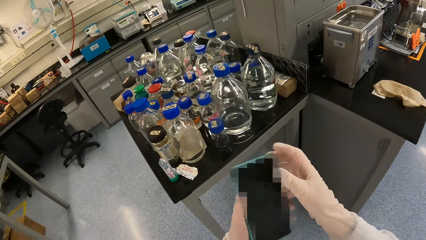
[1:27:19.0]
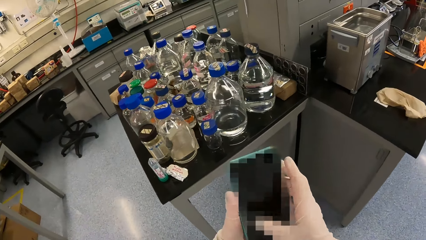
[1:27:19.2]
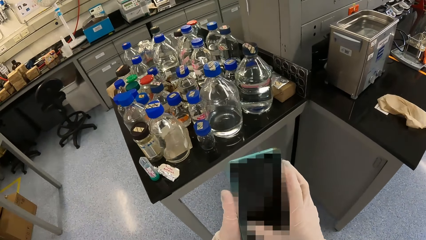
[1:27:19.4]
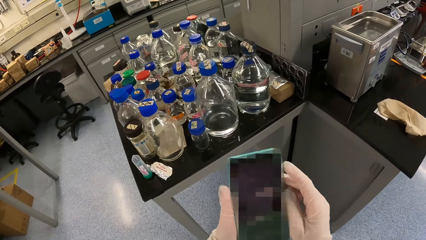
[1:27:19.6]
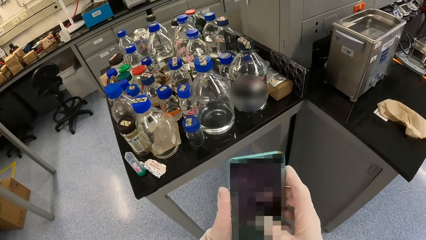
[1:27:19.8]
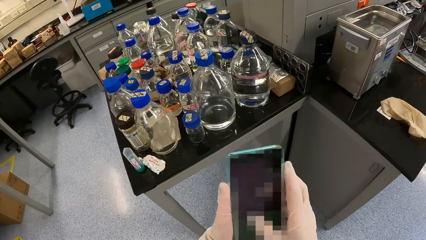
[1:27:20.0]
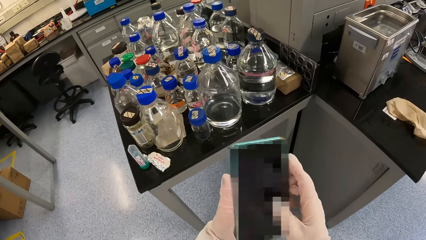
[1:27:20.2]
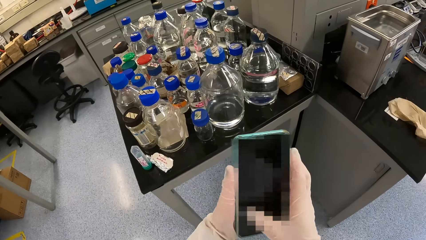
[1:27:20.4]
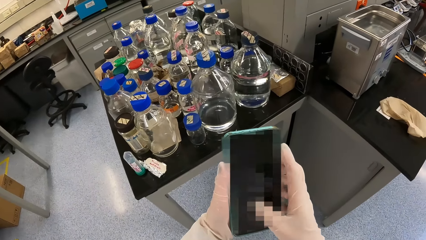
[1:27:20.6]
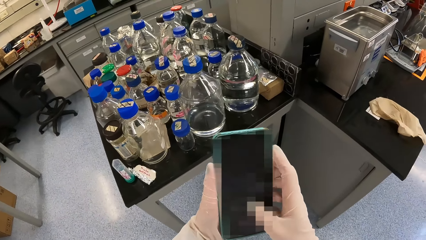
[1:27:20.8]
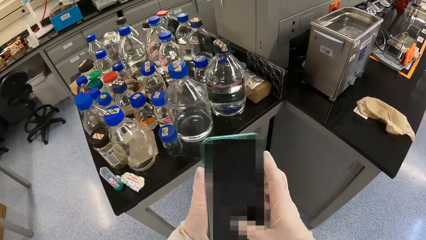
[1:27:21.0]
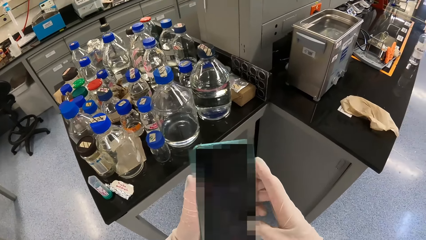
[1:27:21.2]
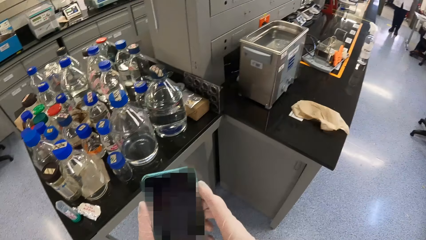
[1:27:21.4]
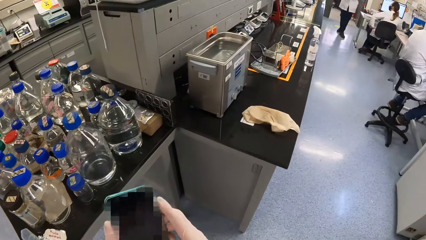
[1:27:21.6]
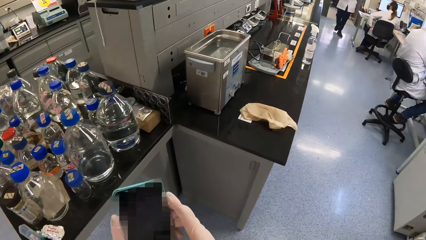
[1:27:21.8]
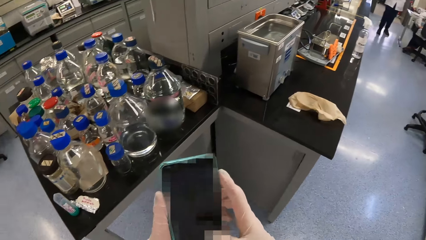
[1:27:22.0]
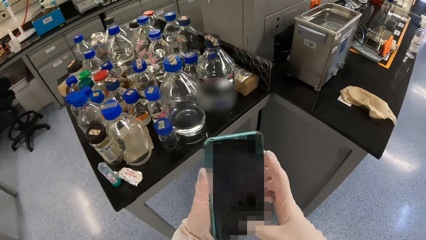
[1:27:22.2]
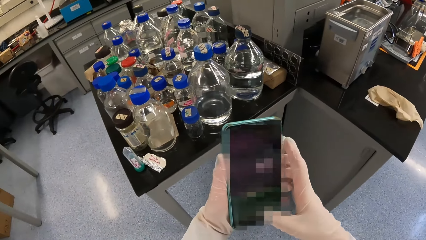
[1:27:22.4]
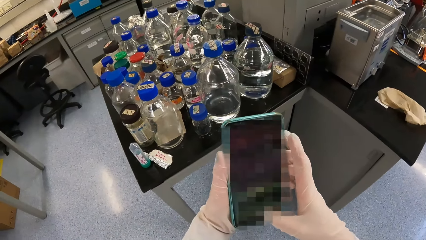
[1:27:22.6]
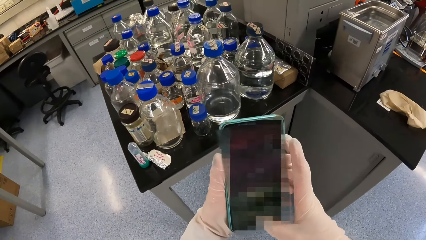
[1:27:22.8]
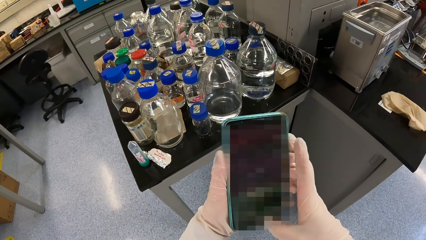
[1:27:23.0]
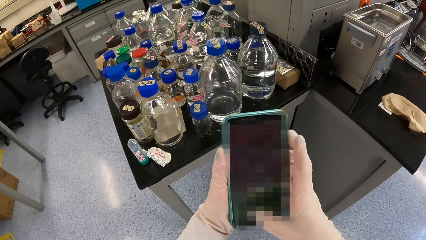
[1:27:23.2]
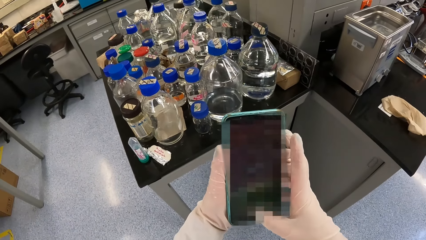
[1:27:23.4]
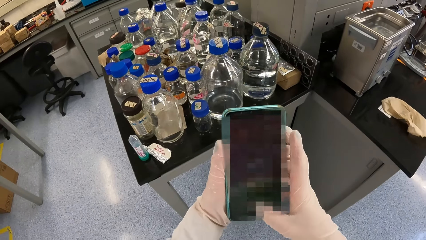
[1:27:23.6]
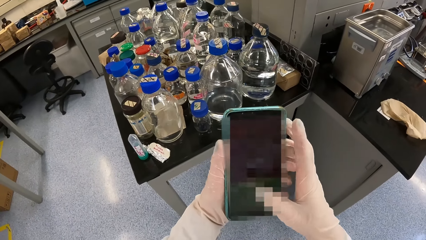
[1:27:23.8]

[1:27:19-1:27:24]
The camera wearer operates a mobile phone with both hands.

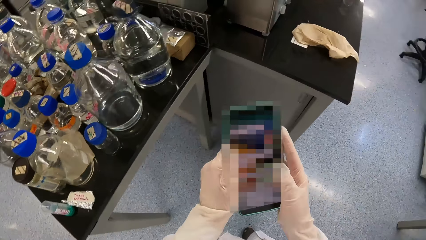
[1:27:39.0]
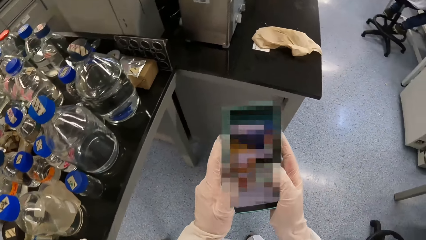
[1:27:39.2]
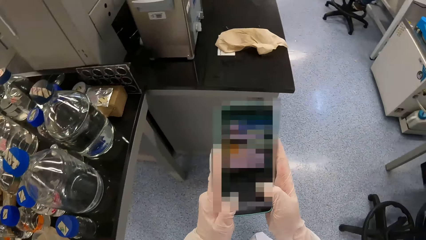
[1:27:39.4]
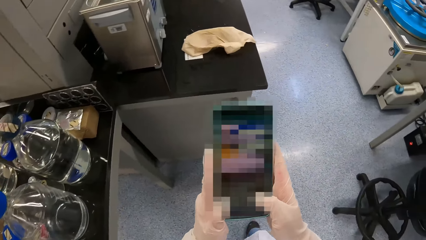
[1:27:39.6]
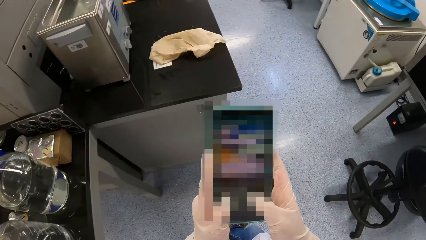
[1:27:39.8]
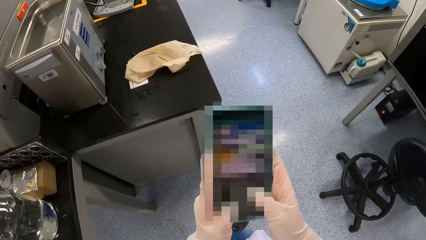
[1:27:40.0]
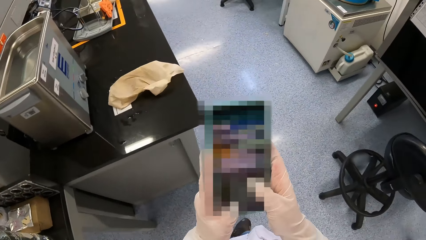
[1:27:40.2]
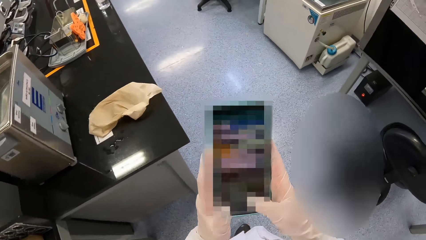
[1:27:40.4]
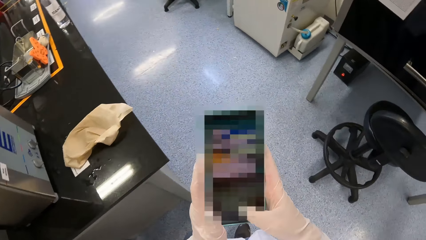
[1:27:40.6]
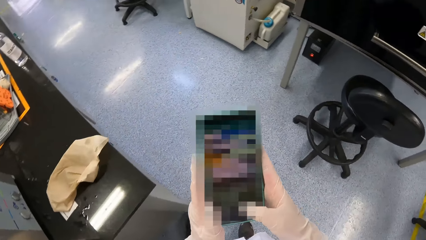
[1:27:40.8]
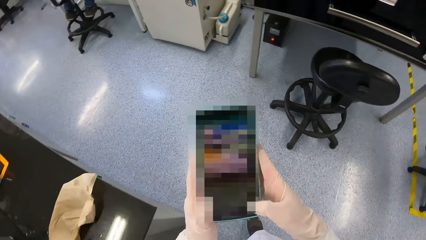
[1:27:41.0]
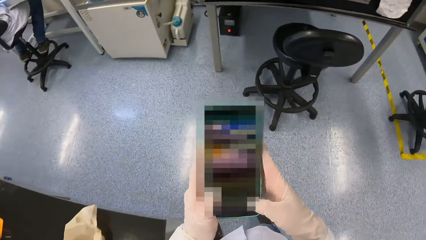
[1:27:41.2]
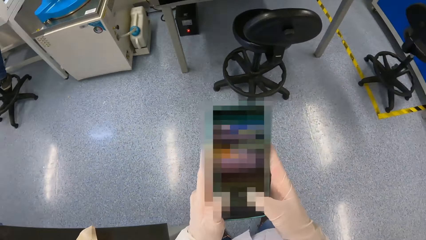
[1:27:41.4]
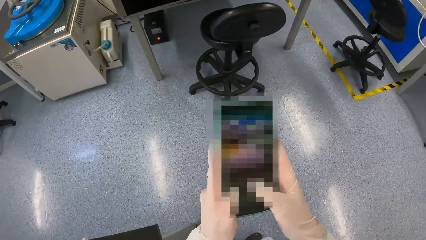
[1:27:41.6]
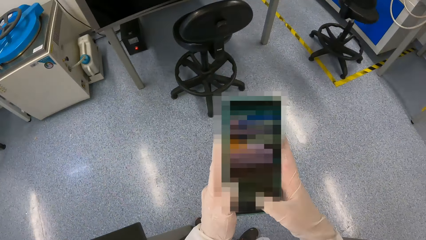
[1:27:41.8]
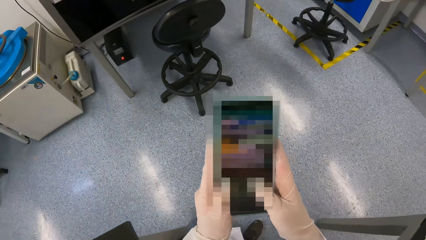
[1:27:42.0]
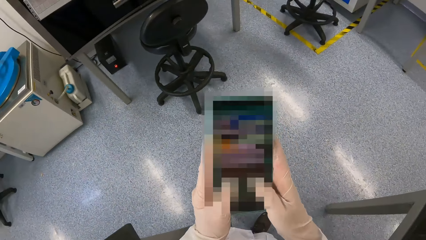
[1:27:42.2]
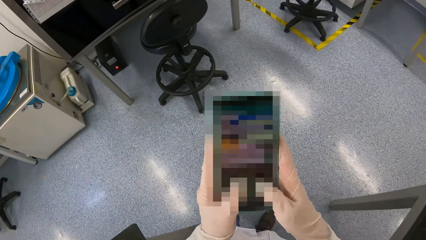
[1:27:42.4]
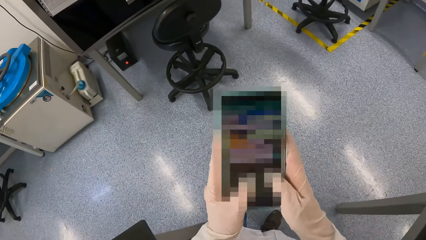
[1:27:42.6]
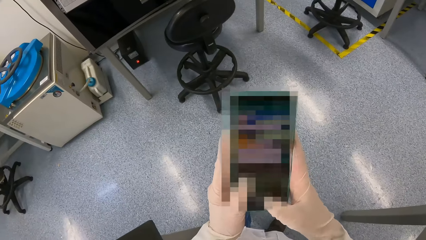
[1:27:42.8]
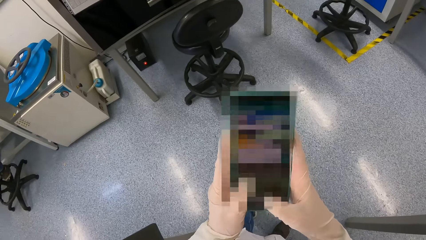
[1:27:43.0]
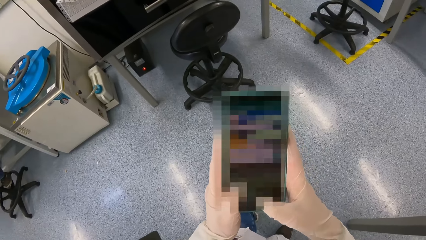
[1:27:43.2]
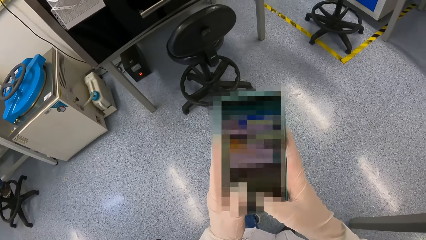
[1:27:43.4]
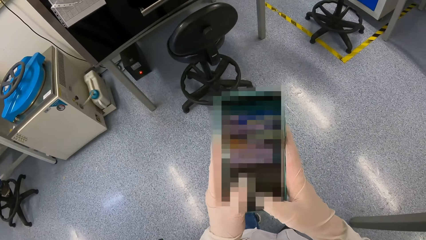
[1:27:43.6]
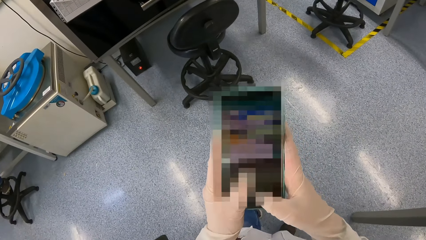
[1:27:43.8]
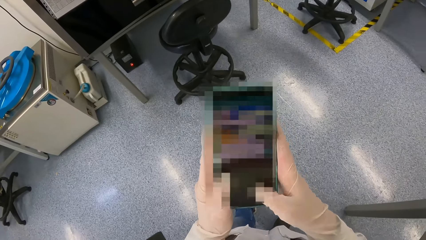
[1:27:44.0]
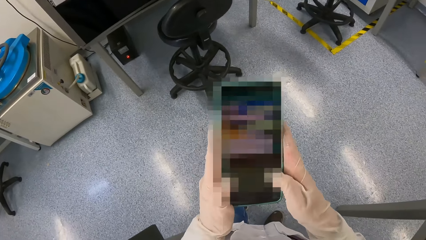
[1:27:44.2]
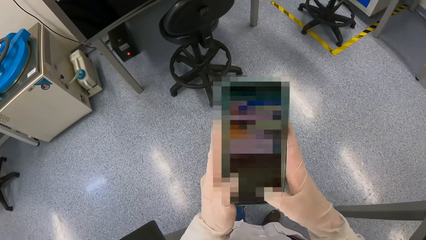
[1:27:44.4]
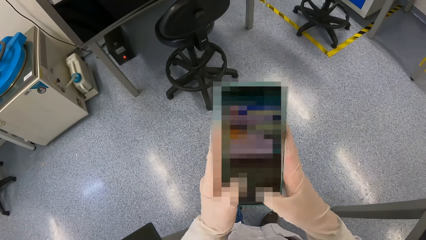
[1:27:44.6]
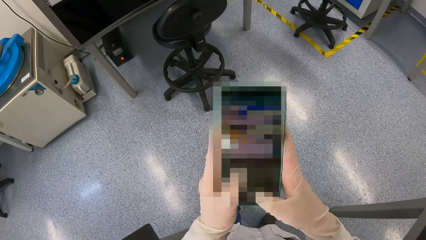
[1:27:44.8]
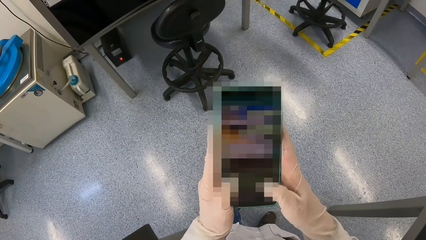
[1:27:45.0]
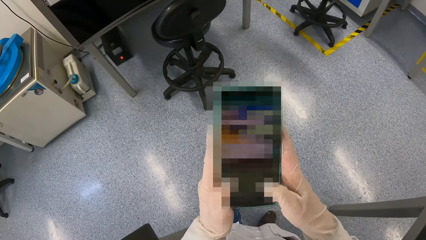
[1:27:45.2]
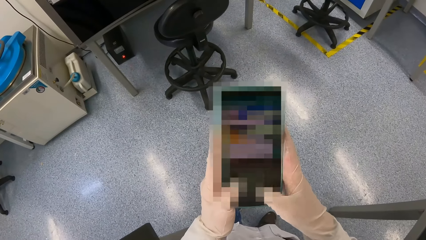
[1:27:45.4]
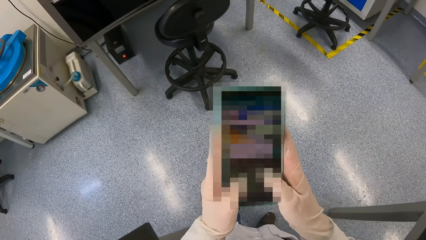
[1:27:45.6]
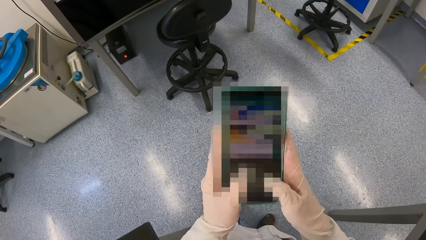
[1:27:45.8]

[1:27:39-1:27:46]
The camera wearer turns around.

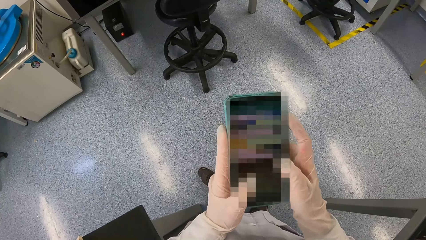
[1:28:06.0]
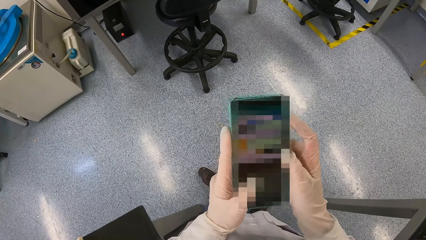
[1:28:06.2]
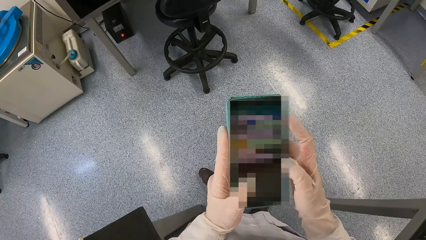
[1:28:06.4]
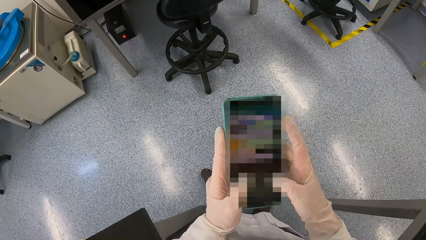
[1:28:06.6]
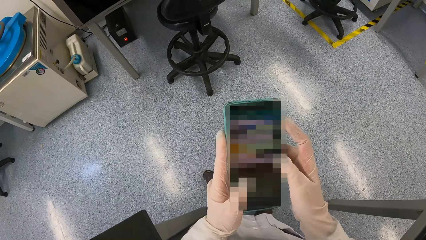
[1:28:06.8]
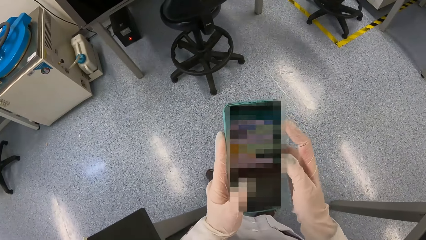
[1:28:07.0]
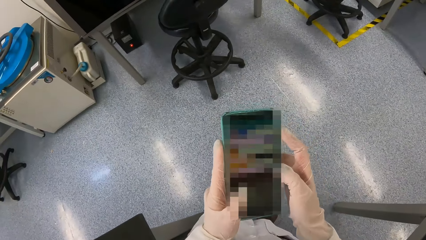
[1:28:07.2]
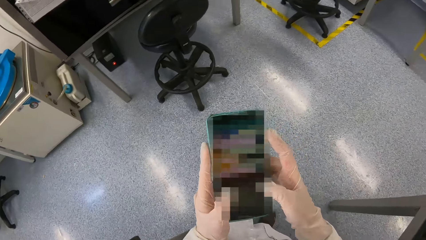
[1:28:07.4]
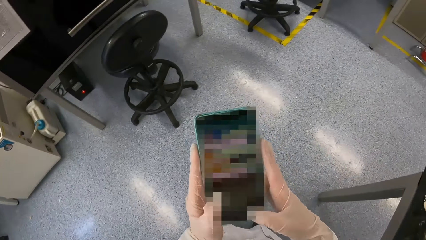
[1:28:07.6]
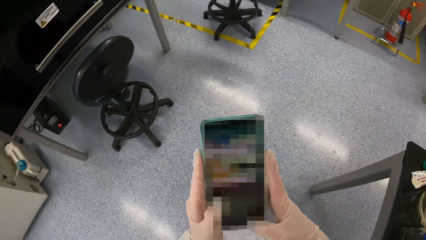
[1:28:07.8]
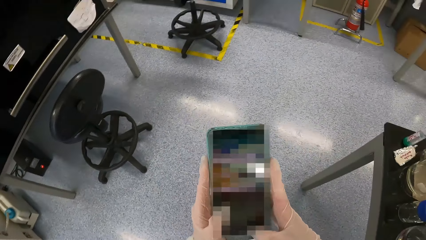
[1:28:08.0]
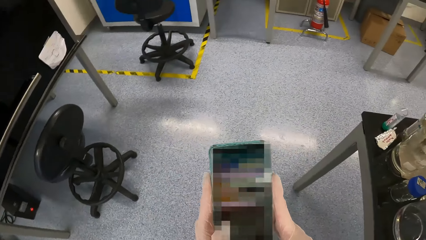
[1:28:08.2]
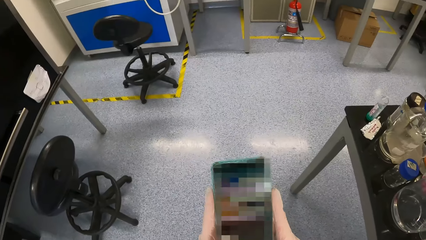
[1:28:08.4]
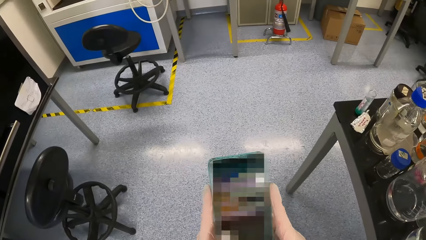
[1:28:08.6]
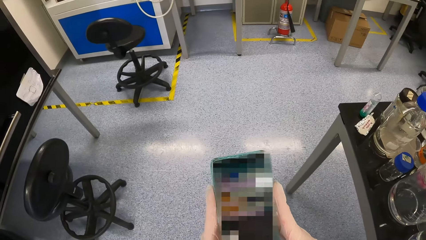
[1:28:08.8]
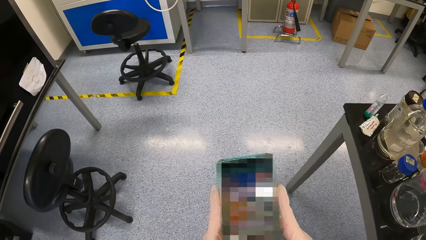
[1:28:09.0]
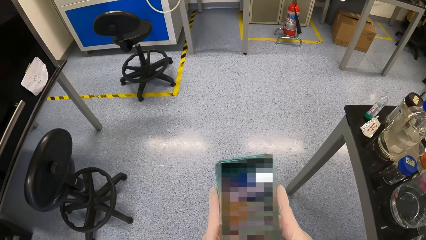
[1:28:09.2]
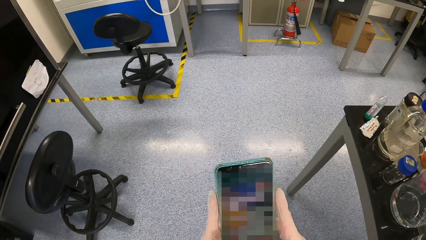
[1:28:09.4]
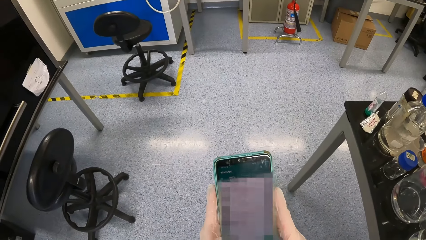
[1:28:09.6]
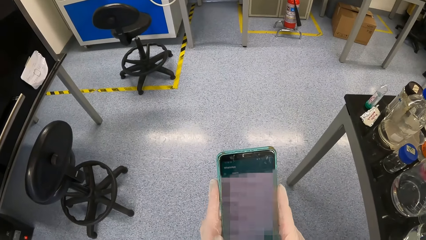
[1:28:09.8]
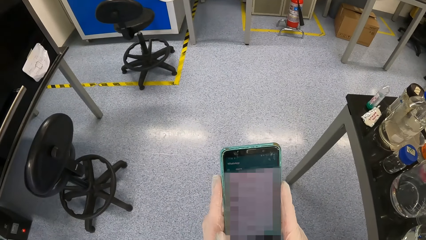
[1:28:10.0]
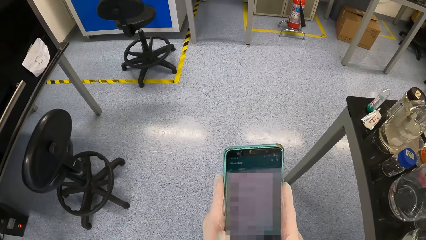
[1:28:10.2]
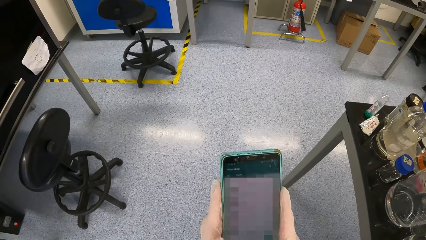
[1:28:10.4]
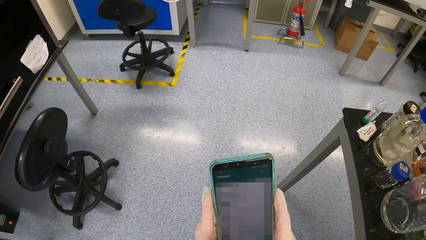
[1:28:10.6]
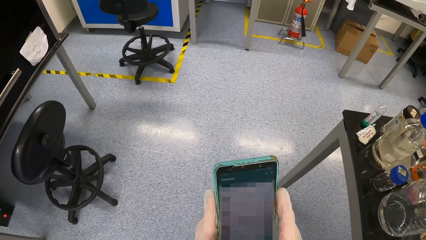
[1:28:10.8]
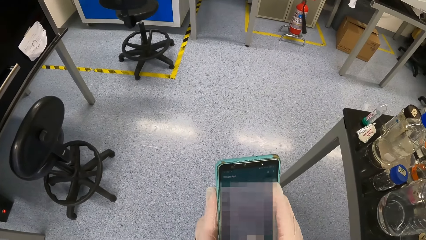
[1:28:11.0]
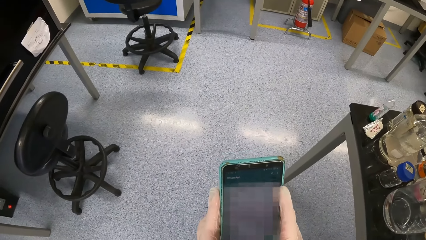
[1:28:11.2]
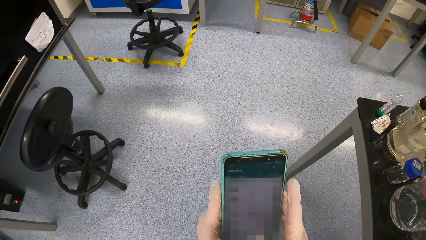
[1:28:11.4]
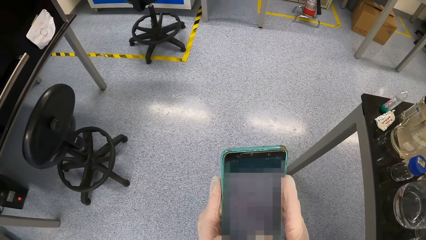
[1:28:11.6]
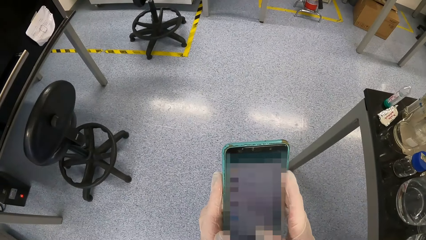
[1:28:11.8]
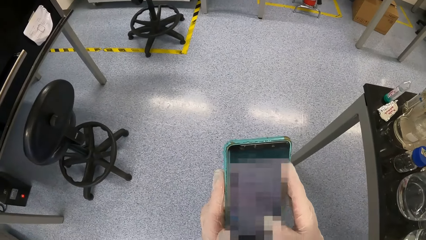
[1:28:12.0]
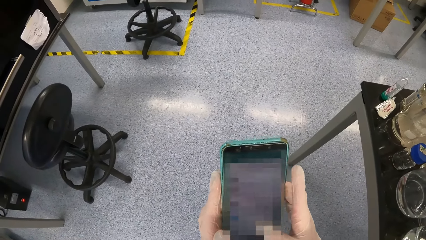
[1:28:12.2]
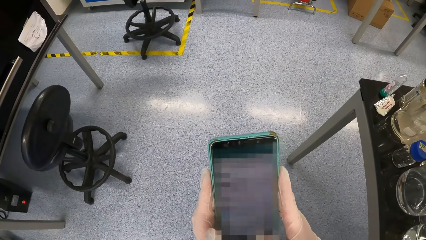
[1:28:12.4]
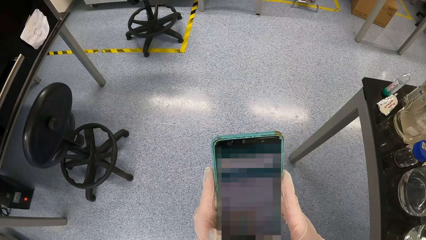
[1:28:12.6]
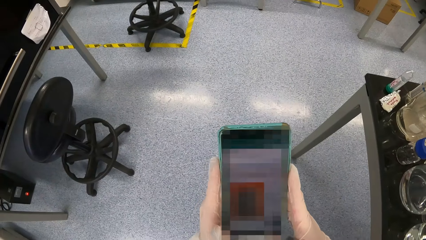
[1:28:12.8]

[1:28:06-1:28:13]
The camera wearer turns around.
